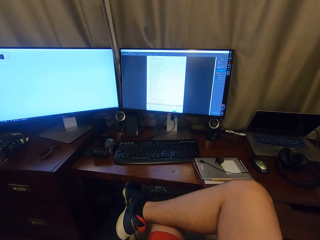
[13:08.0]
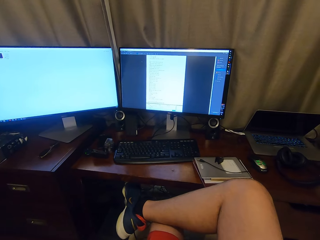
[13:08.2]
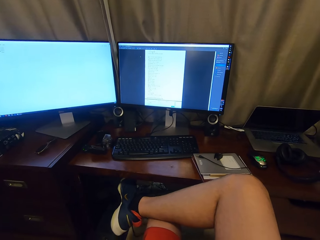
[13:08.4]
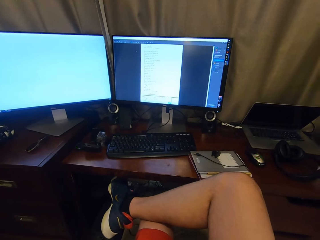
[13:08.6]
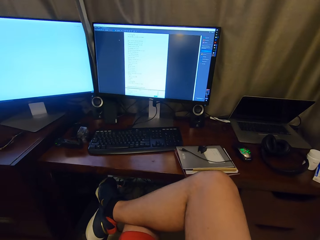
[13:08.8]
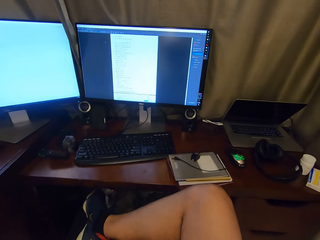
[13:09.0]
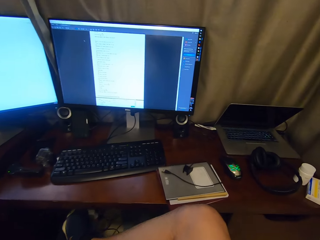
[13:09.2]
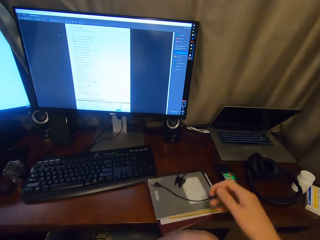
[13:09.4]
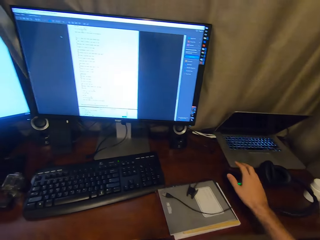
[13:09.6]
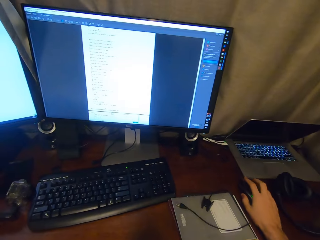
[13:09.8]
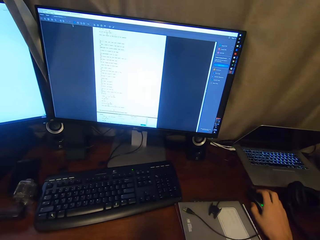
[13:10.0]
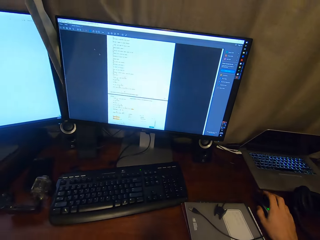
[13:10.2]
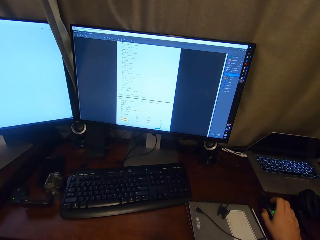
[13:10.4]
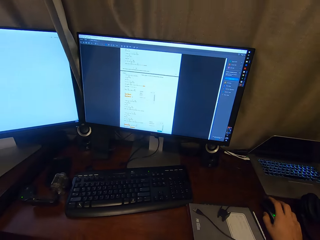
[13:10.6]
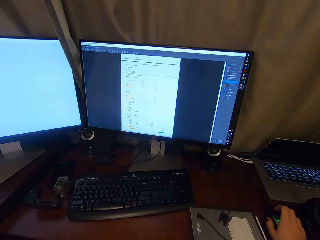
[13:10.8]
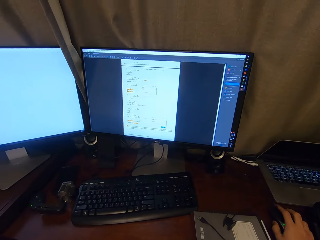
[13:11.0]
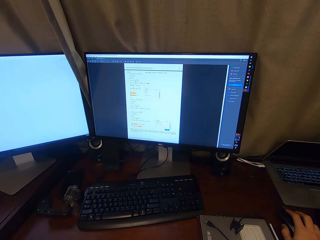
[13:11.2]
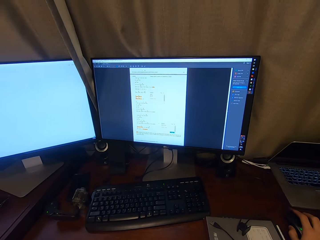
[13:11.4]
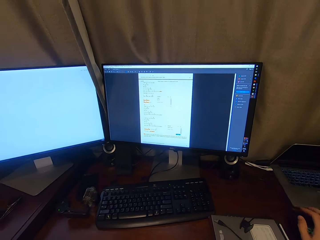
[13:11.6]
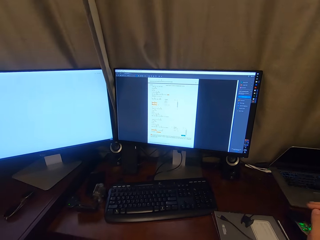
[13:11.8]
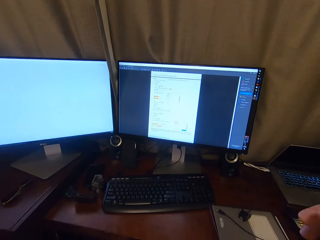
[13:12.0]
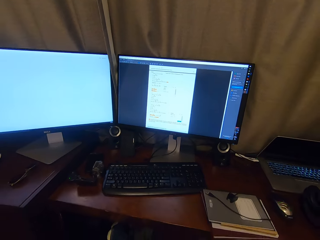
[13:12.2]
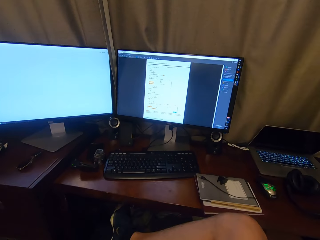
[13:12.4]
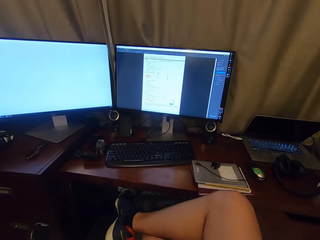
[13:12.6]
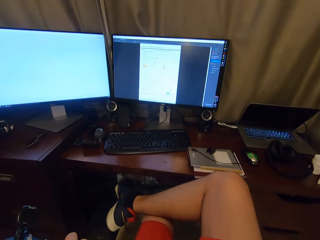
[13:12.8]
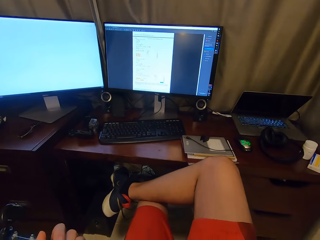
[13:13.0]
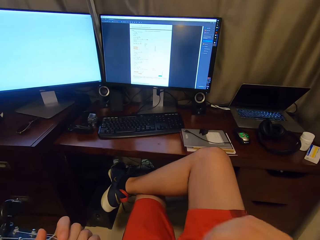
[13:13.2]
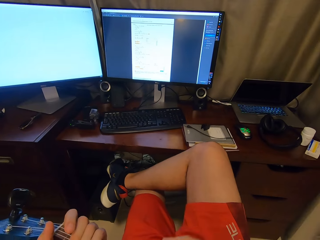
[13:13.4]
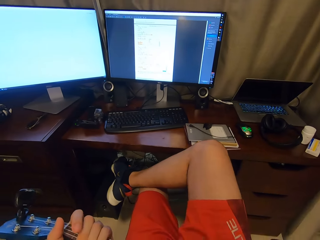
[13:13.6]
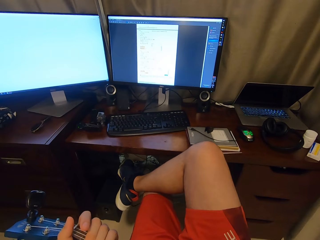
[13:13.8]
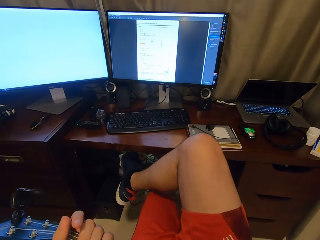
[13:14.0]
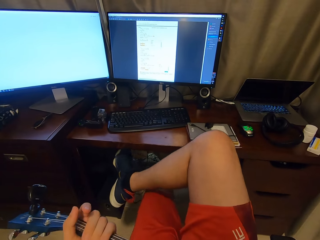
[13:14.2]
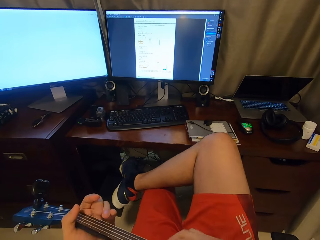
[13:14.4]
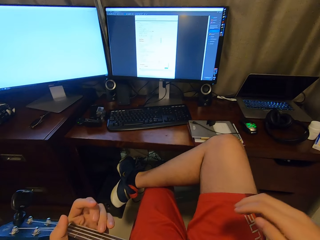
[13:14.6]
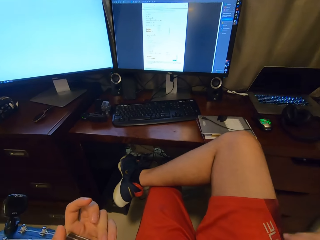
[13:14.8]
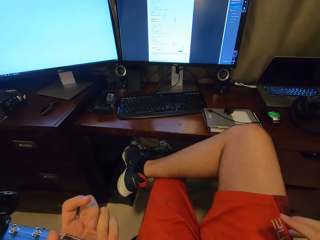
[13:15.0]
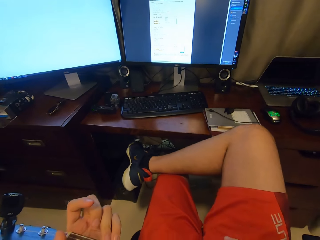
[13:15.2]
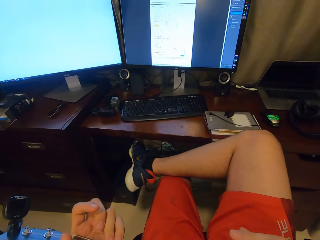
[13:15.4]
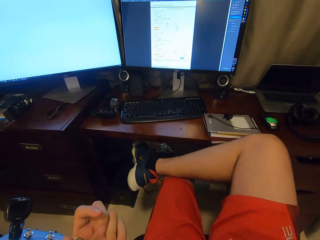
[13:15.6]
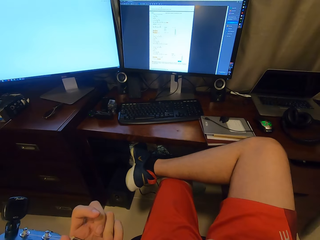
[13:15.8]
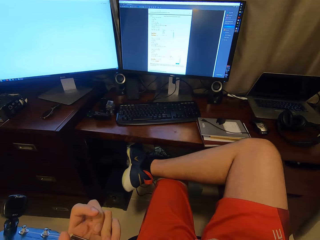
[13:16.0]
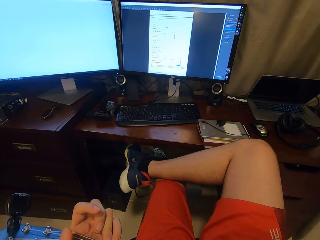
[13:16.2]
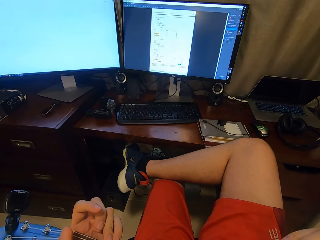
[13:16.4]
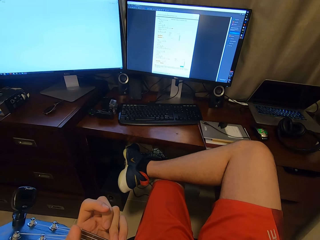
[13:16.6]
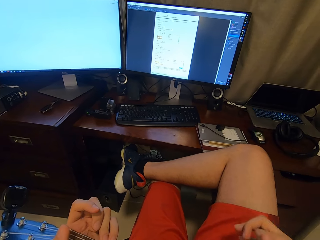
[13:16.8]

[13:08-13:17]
The camera wearer scrolls the mouse. They sing and play a guitar.

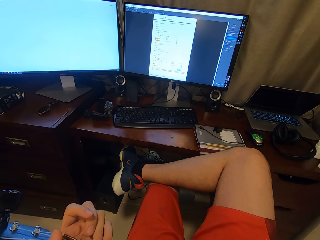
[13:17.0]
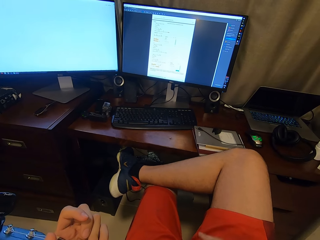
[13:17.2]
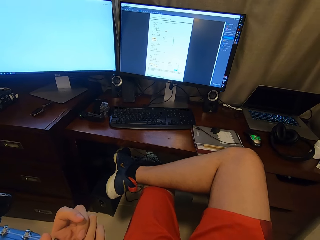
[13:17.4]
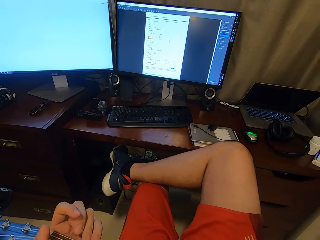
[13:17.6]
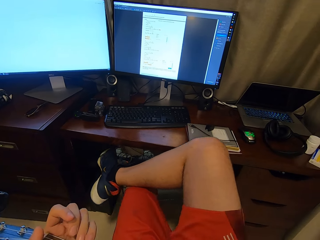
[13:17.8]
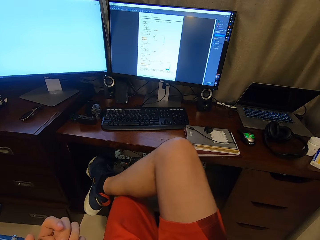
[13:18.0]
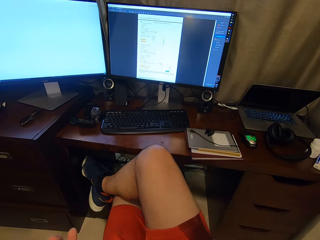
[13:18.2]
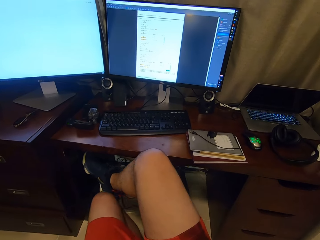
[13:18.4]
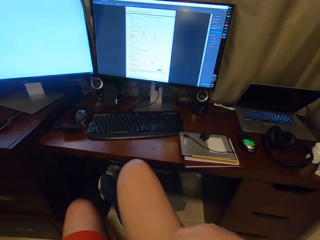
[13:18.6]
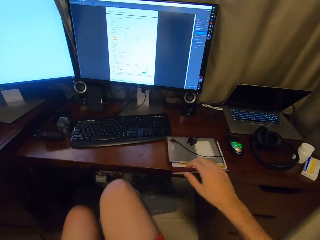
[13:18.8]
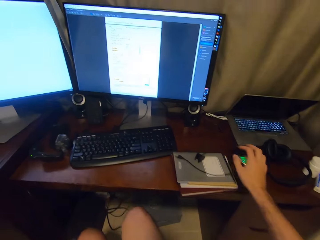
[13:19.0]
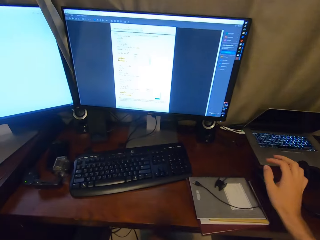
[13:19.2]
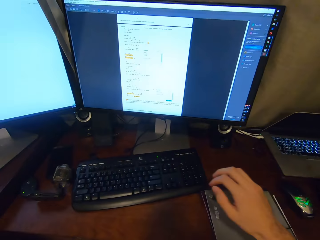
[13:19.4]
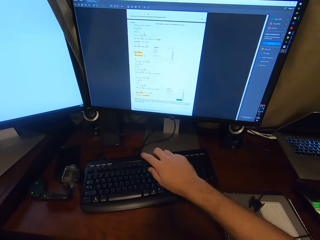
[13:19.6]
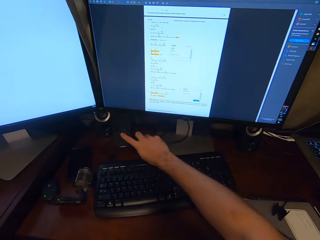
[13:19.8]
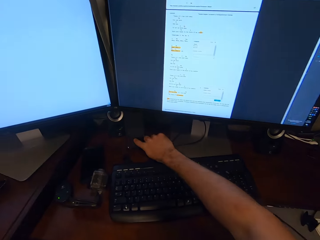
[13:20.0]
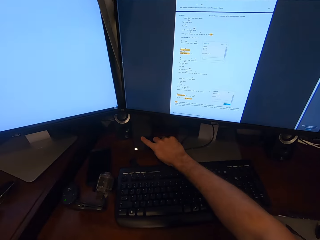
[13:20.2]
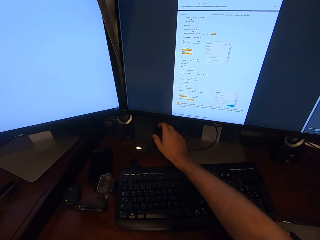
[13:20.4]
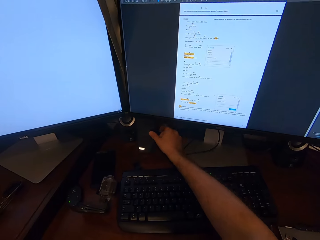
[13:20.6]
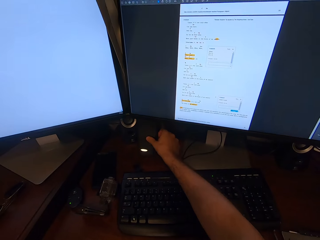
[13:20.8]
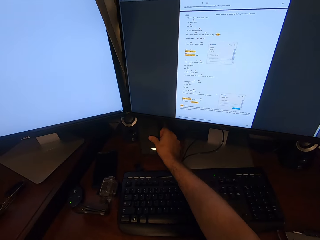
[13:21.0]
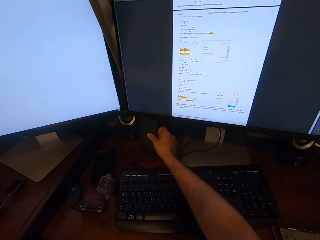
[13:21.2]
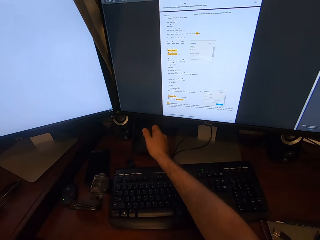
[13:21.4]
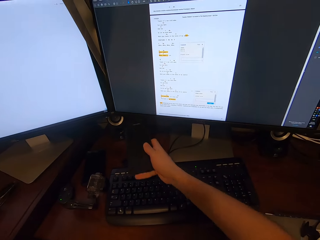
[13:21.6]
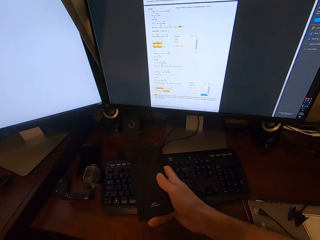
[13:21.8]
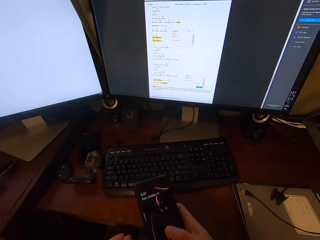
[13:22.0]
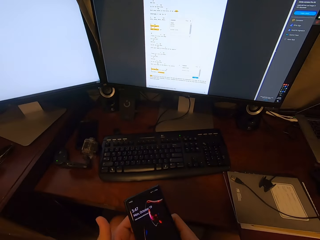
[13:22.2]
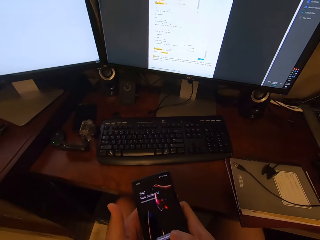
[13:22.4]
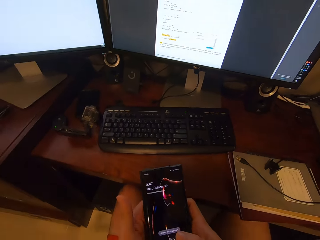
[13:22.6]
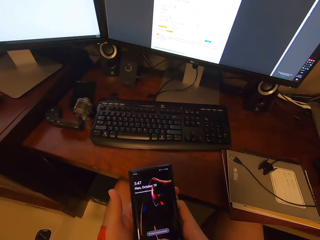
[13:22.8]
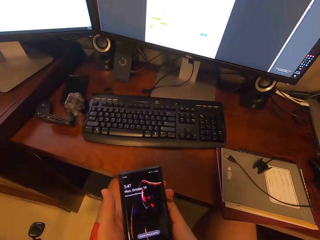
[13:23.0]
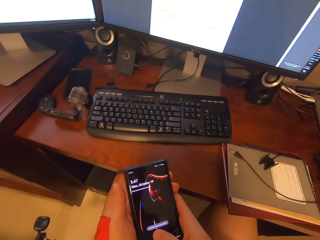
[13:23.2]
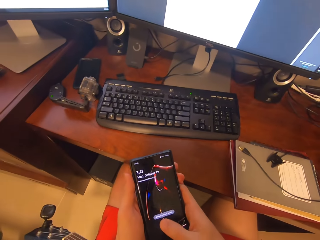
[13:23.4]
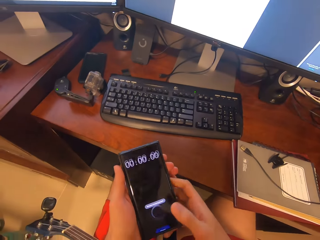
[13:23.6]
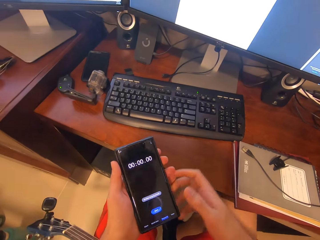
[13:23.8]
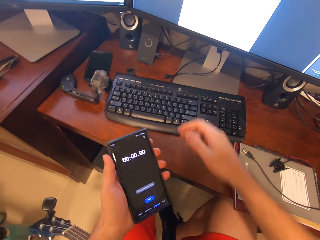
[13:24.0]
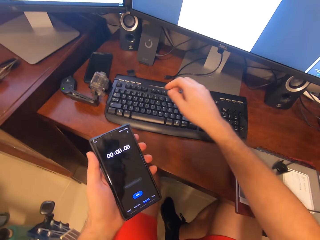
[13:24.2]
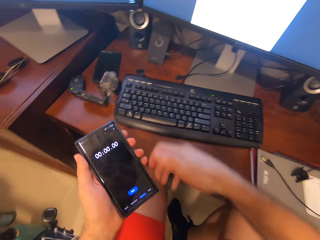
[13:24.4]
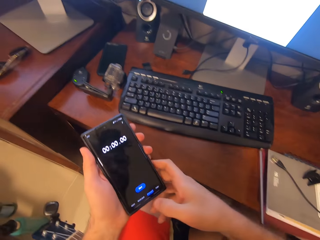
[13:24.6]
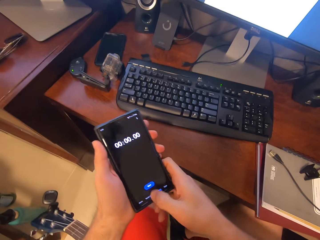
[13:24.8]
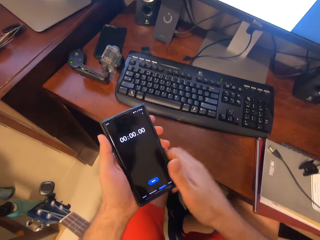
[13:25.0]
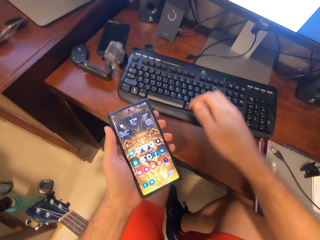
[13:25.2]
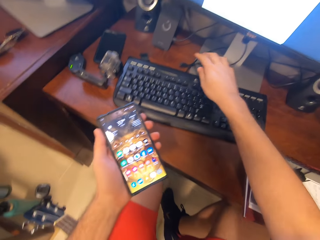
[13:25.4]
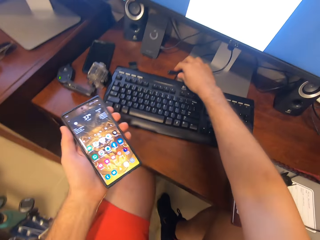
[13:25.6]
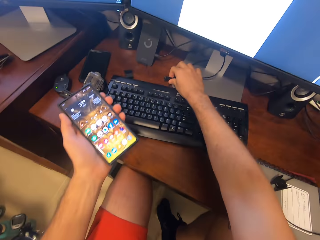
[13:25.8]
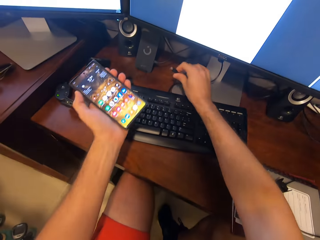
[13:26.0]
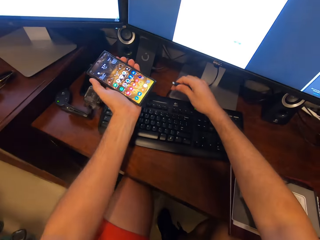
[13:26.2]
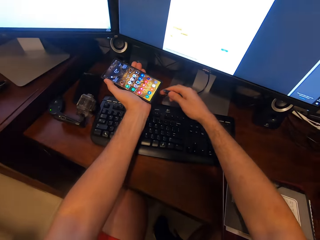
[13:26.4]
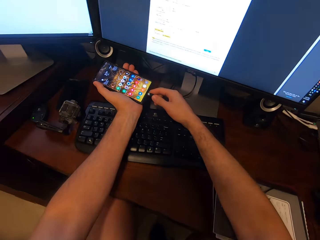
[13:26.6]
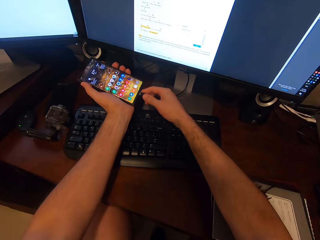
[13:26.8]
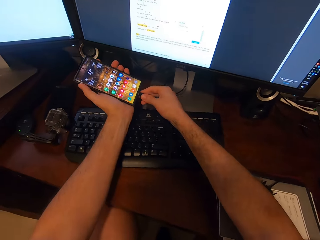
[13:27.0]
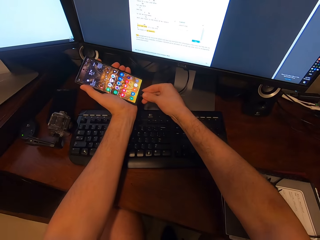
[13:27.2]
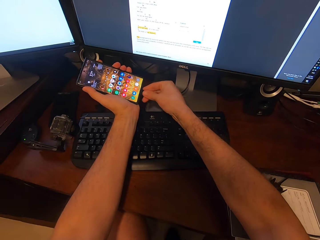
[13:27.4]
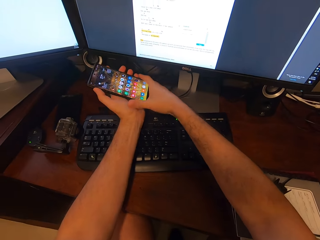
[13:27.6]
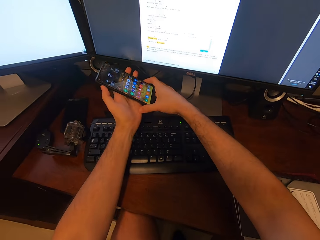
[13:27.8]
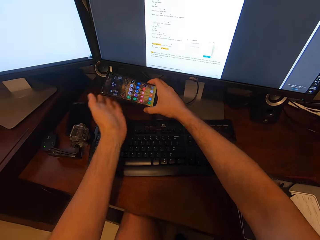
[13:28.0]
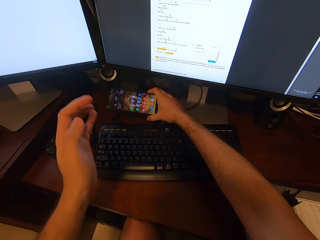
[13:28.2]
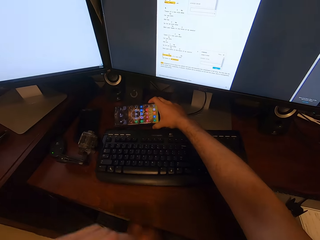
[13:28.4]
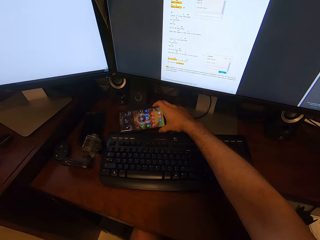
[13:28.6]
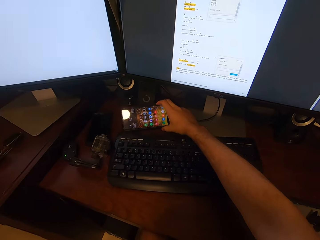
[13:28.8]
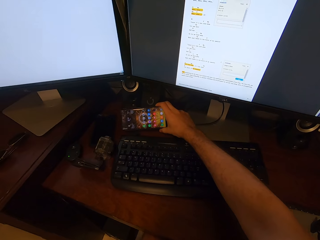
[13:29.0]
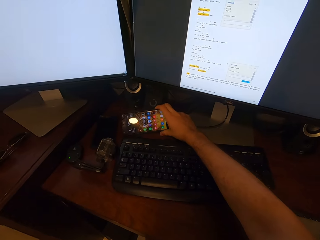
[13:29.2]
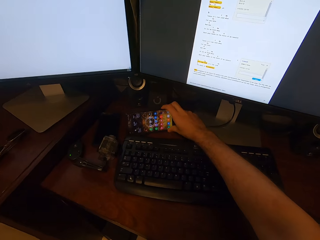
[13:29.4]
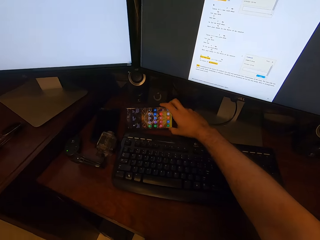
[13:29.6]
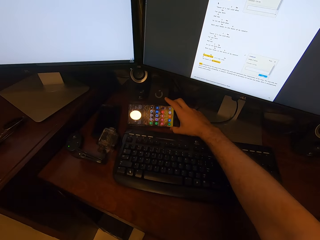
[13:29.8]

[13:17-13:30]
The camera wearer uncrosses the legs. They tap a phone screen, take the phone from the table and scroll through the phone. They pick up a charger cable. They charge the phone. They insert the charger cable in the phone. They put the phone on the table.
